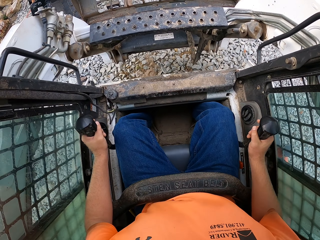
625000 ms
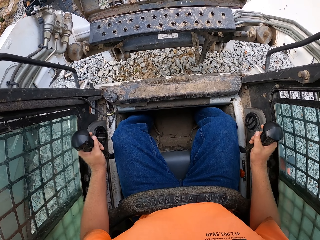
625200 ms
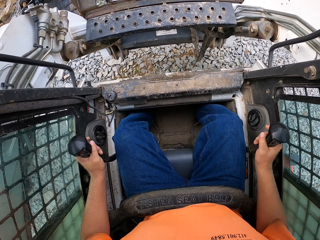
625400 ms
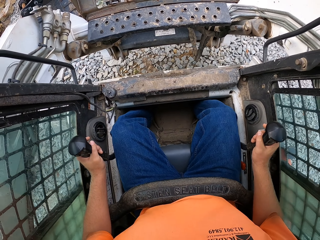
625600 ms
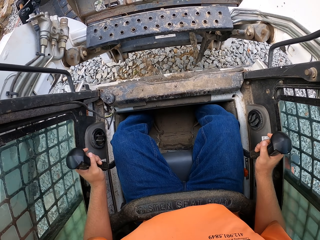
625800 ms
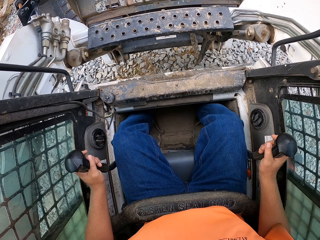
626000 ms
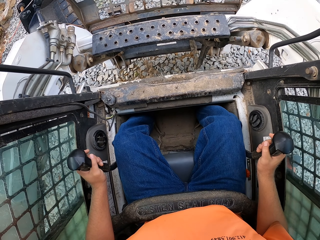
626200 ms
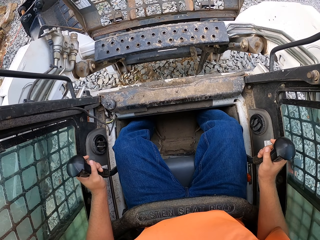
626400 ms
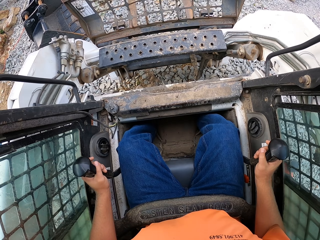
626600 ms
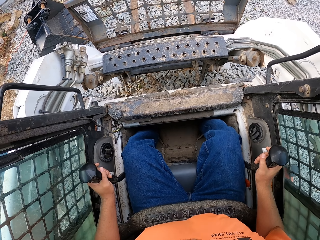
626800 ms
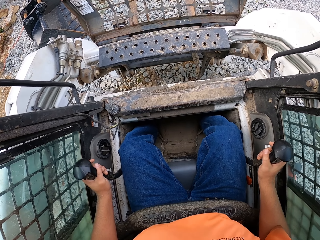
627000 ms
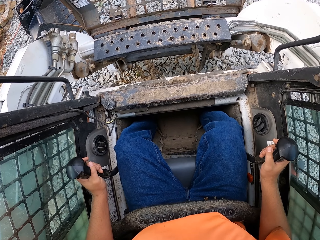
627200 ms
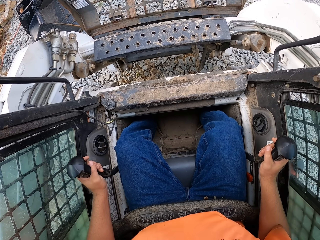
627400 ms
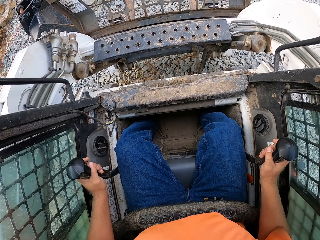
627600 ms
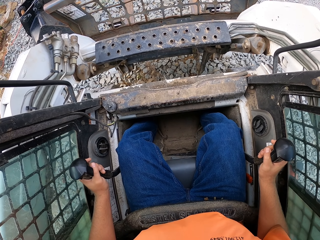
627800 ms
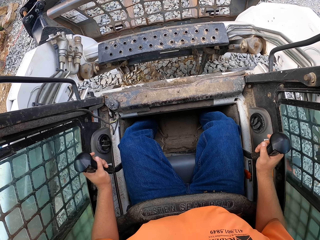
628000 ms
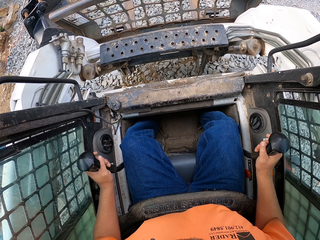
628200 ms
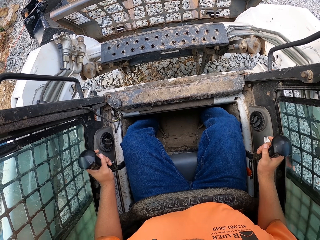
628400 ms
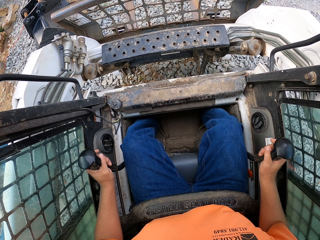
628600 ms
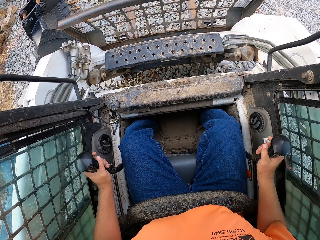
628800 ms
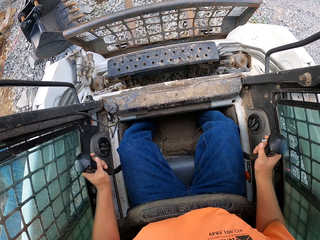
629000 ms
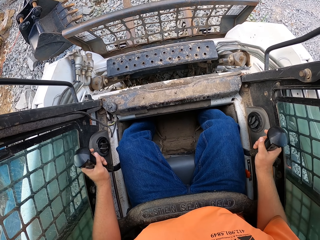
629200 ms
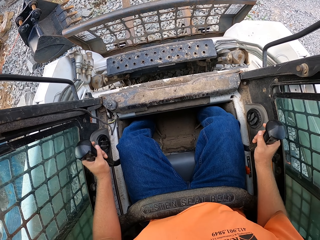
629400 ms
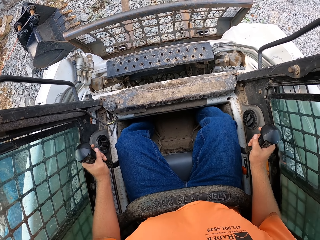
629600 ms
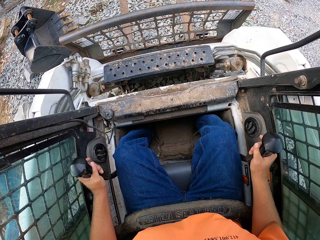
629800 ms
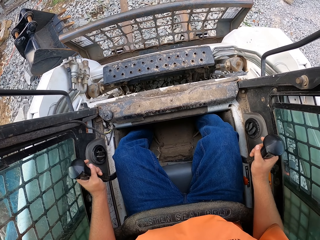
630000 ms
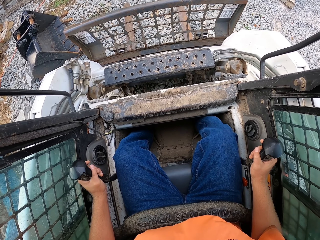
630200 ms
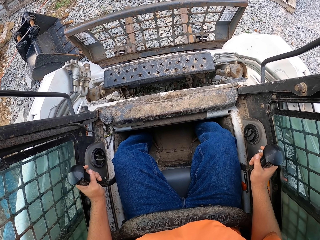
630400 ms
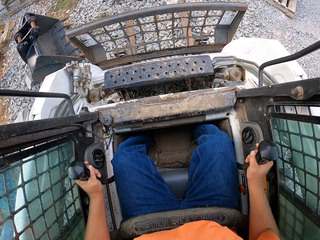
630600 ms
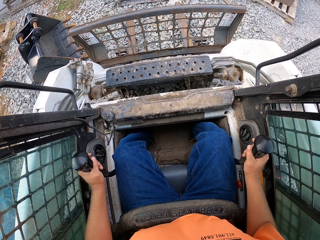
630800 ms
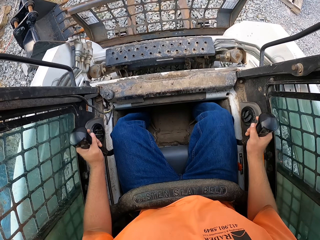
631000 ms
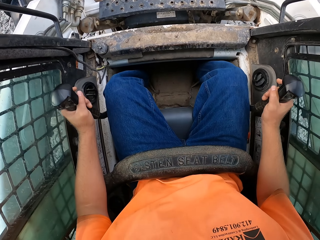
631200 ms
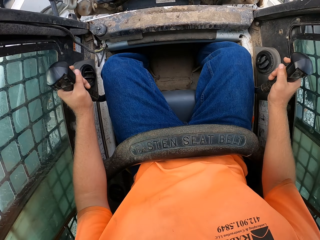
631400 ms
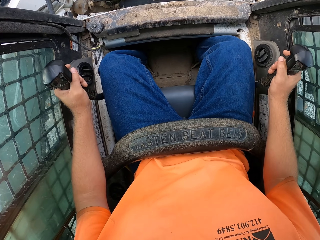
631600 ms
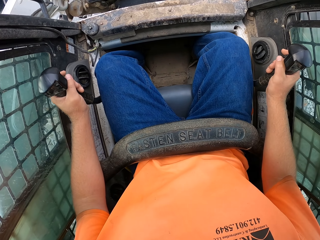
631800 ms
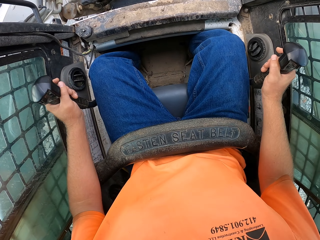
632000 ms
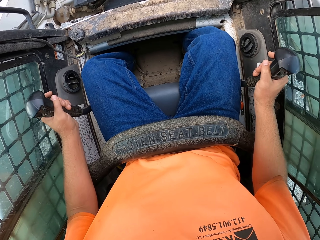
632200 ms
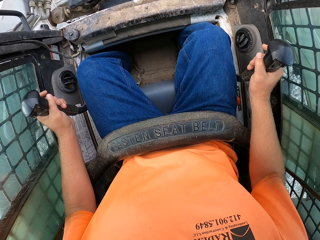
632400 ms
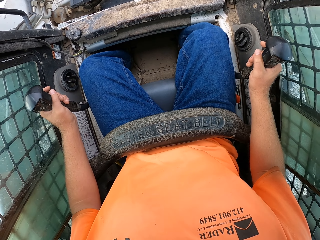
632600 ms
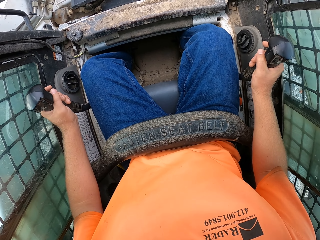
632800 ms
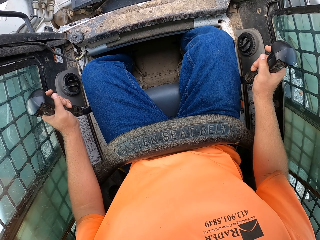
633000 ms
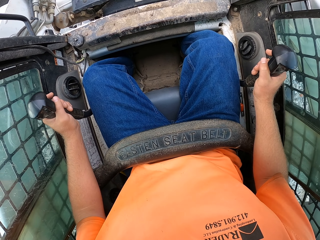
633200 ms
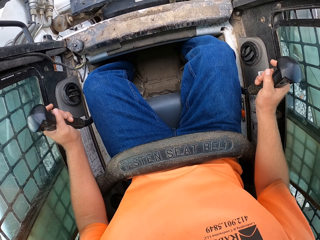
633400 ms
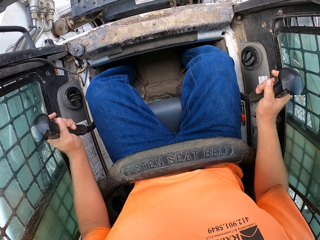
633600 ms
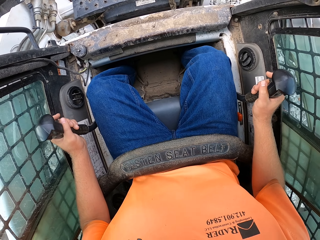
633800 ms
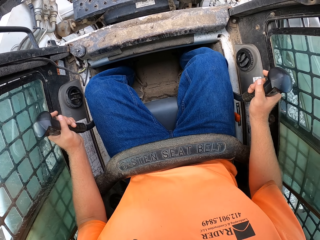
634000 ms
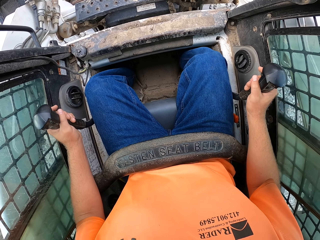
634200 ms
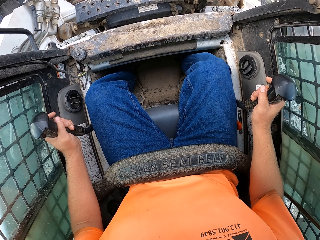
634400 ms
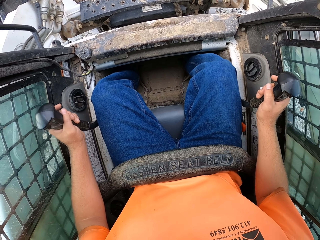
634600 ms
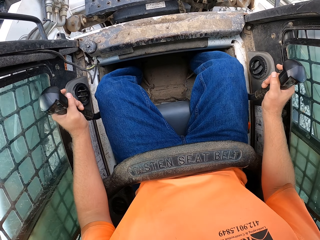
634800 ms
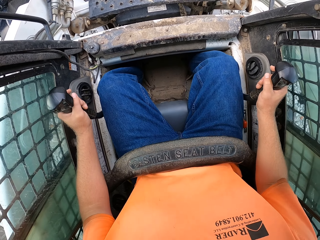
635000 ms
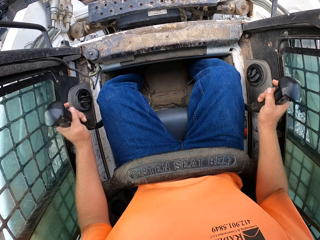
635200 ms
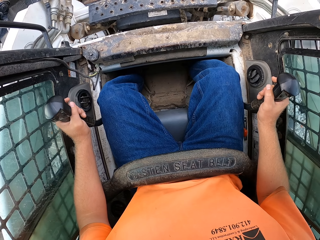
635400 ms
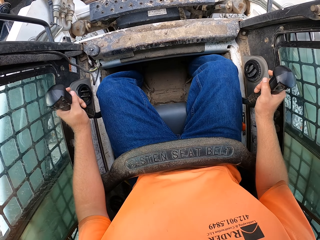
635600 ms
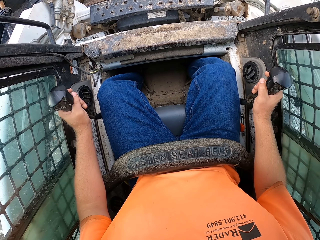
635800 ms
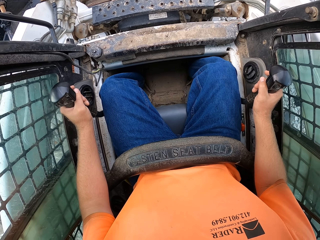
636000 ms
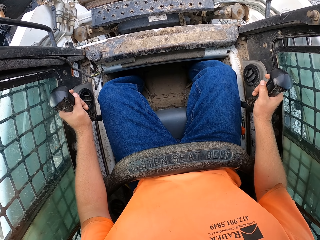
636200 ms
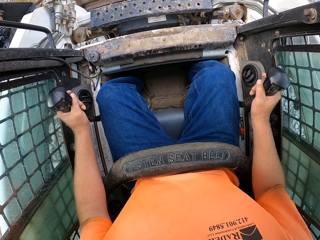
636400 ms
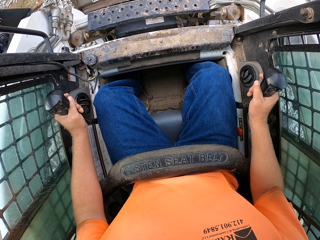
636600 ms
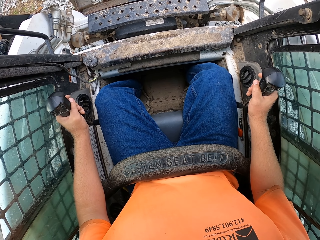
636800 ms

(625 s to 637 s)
The camera wearer lets down the fork of the forklift with the side gears in both hands.

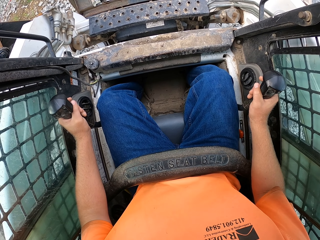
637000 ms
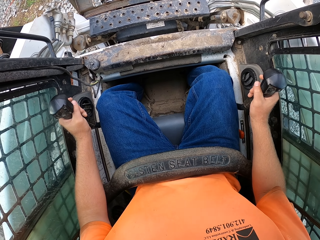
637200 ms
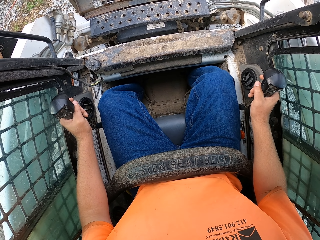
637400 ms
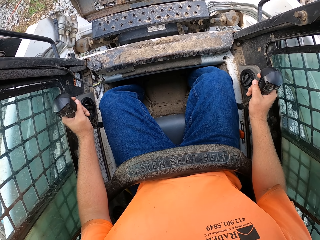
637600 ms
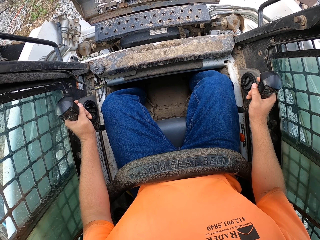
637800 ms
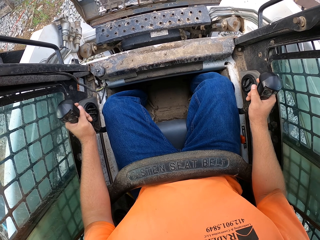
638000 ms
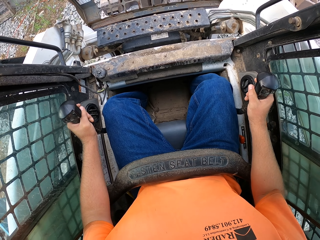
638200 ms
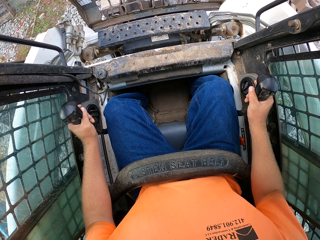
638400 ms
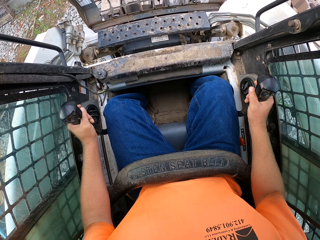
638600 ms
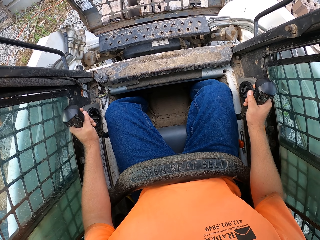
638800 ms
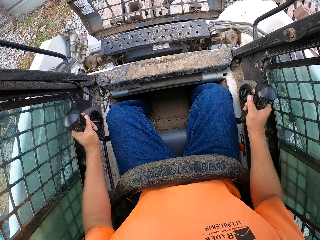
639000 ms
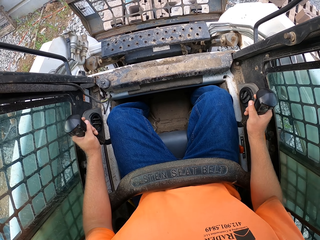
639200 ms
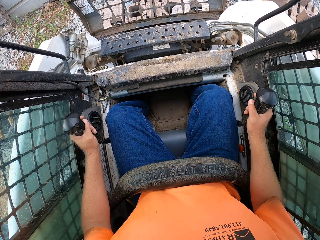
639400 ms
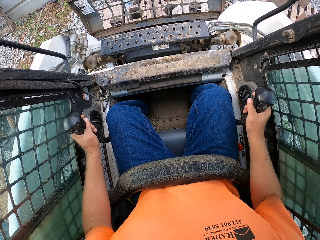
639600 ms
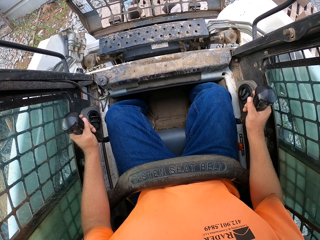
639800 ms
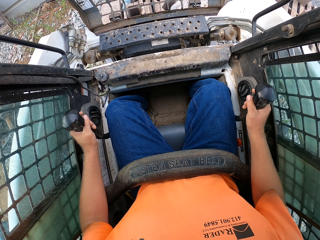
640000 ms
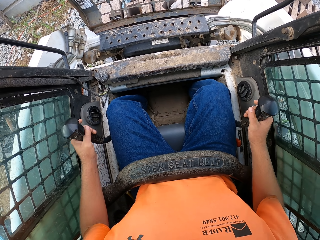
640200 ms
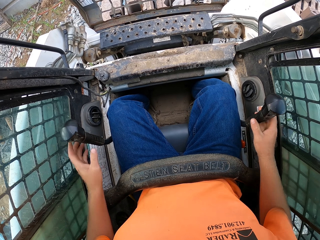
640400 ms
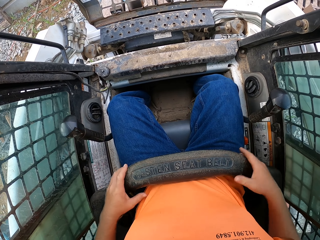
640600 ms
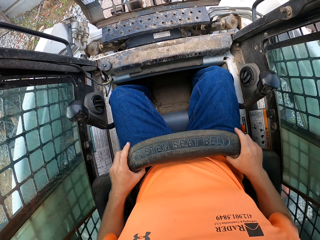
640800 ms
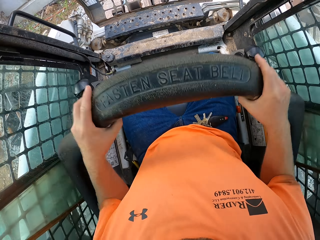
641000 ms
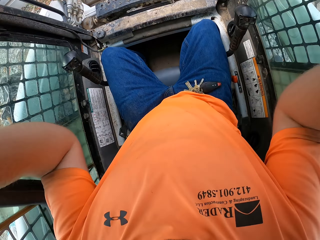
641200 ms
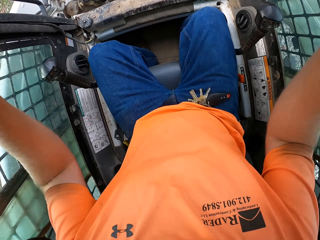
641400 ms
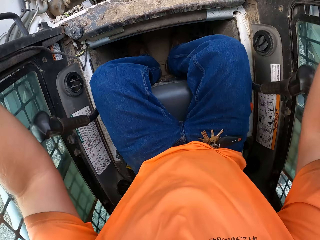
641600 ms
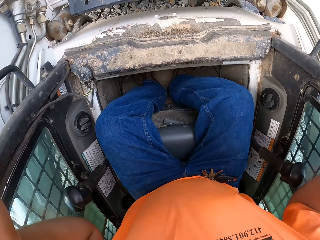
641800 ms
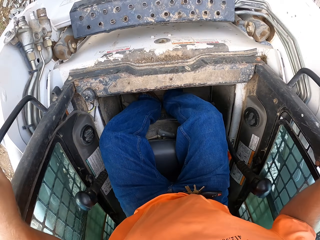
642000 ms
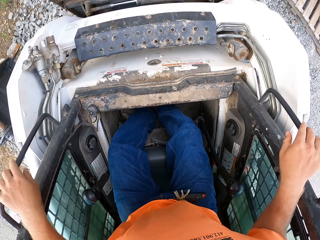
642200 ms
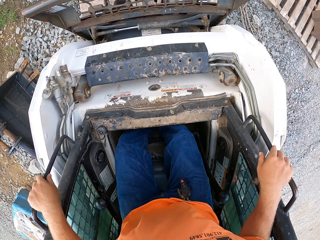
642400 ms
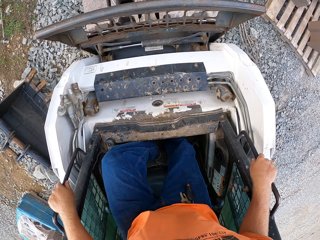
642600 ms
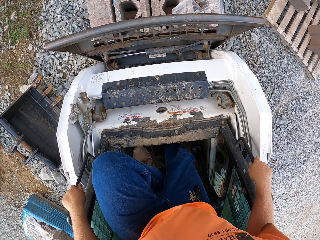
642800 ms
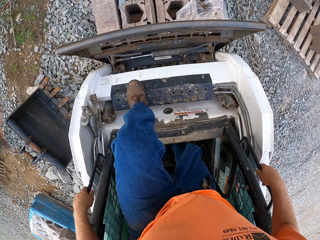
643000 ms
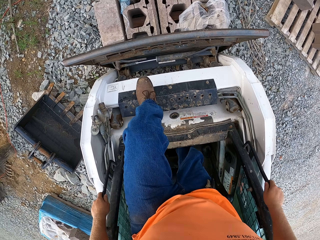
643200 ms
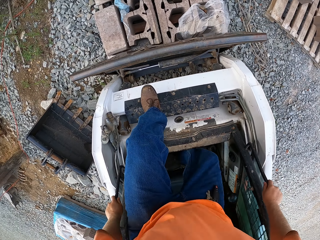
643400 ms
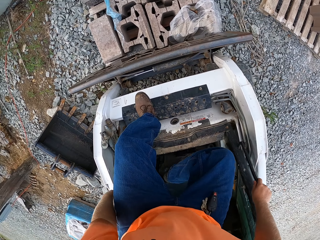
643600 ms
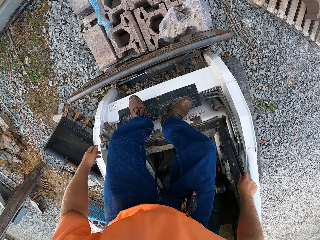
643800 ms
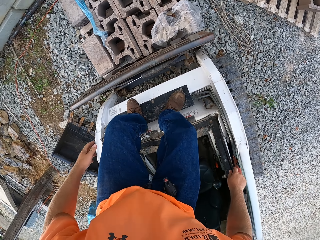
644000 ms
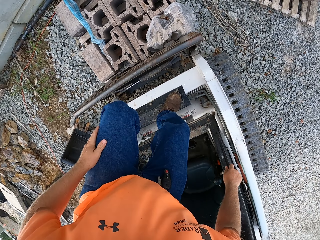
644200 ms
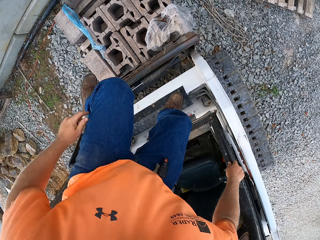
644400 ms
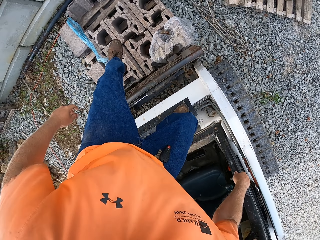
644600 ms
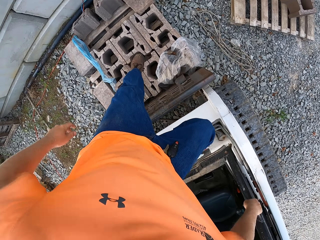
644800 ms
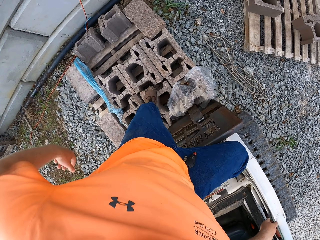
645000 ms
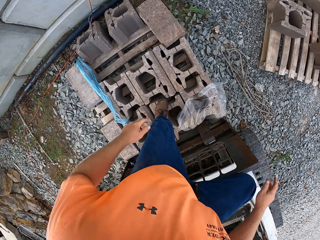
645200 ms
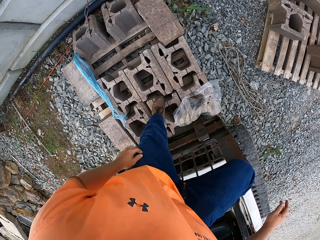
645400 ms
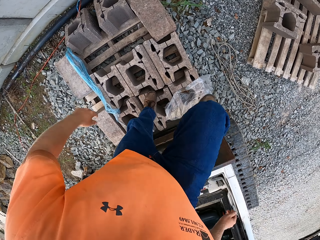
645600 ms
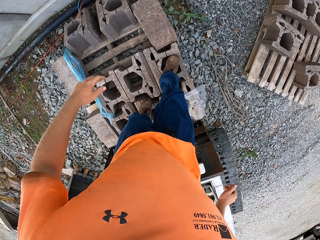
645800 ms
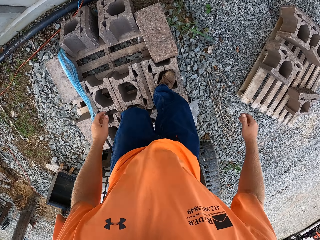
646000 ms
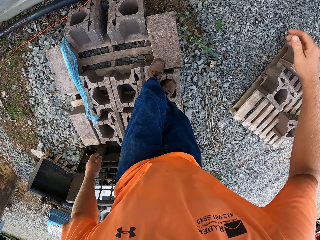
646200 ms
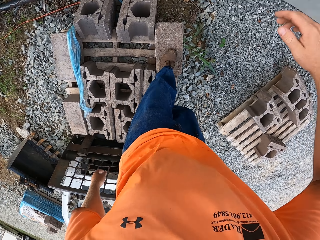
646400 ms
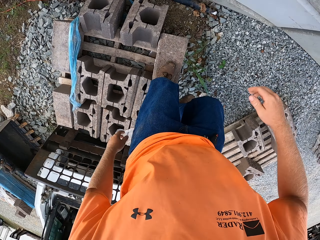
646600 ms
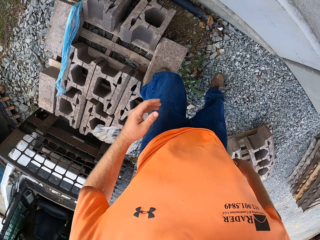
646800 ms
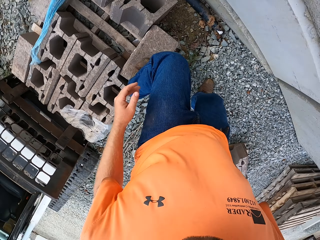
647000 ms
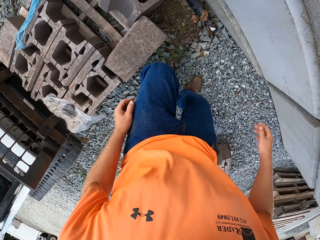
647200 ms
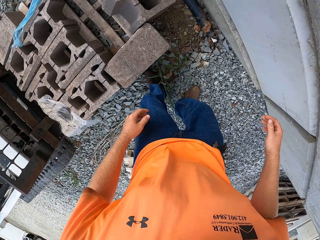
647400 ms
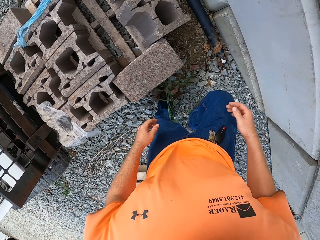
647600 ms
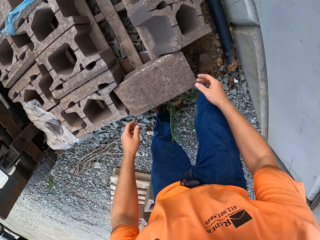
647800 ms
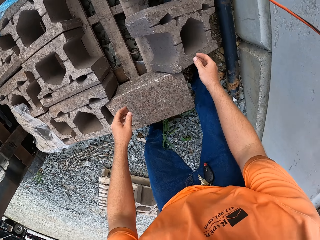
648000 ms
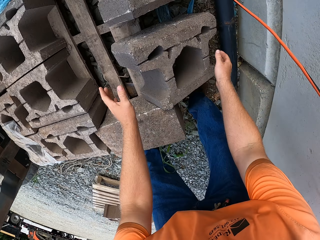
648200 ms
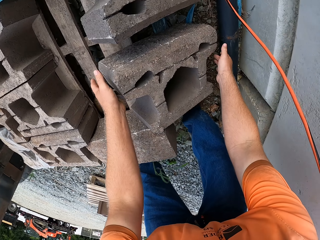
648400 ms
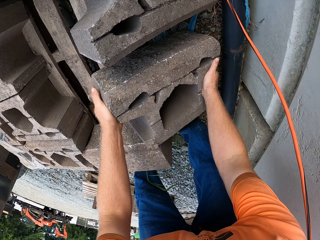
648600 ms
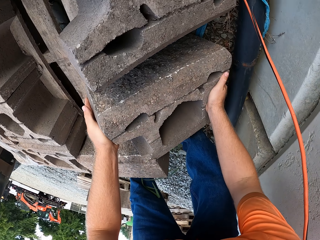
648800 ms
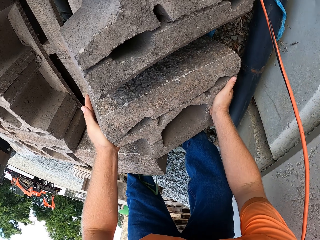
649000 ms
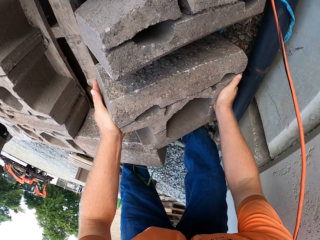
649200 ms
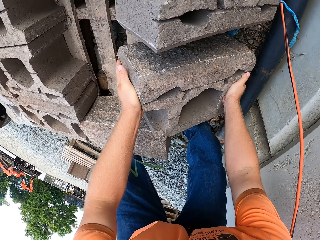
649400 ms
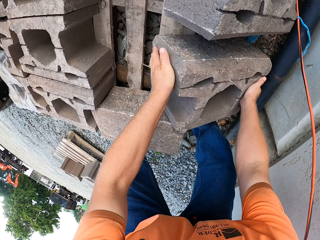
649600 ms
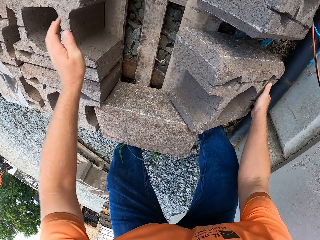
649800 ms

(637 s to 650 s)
The camera wearer parks the forklift with the side gears in both hands. He removes a seat belt from his waist with both hands. He climbs out of the forklift with both hands on the body of the truck. He steps on some blocks from the forklift with his left leg. He walks around the site. He steps on the blocks from the forklift with his right leg. He climbs down the blocks to the ground. He places his hands on a block. He picks up a brick.
